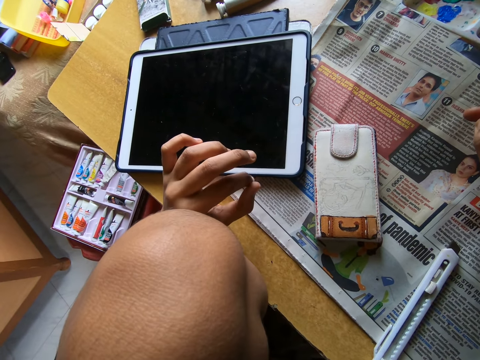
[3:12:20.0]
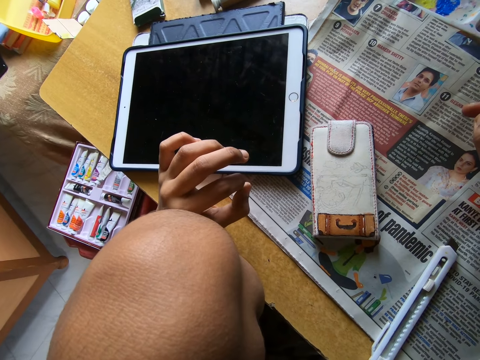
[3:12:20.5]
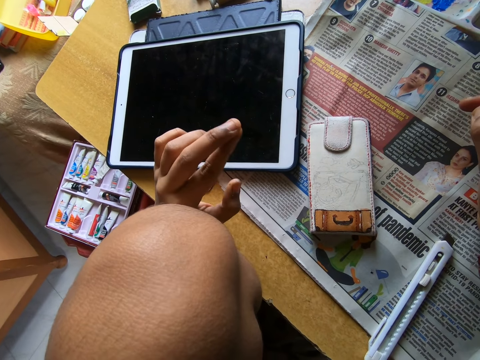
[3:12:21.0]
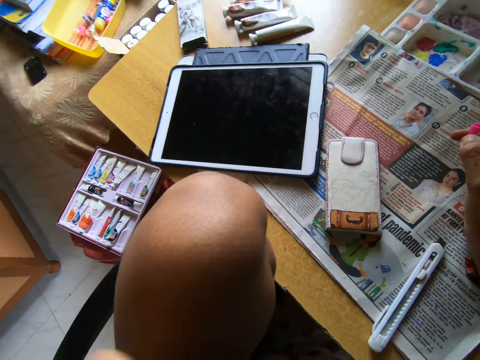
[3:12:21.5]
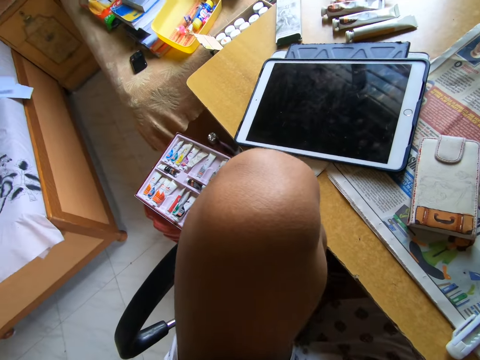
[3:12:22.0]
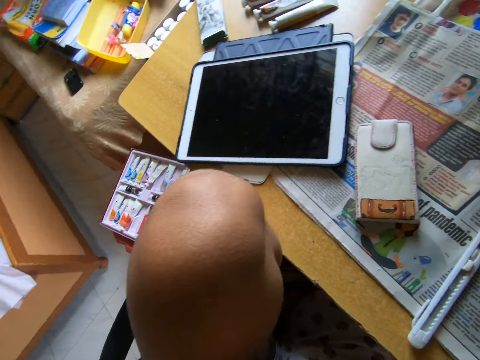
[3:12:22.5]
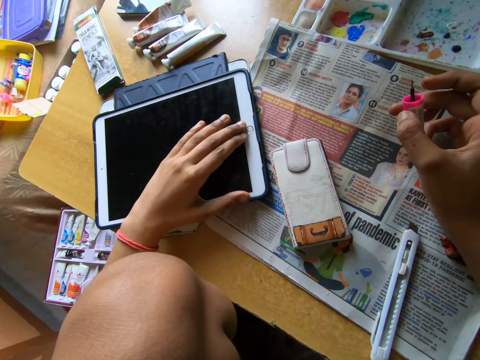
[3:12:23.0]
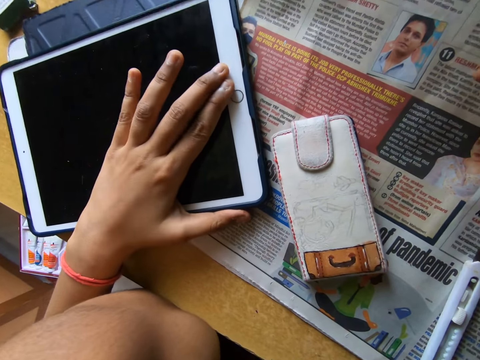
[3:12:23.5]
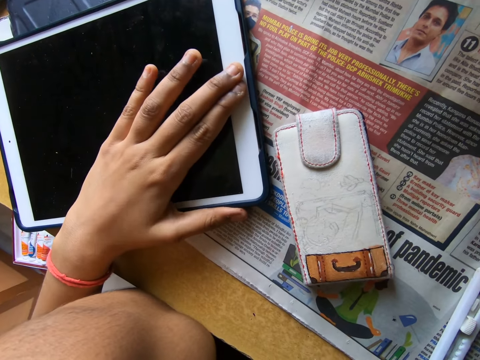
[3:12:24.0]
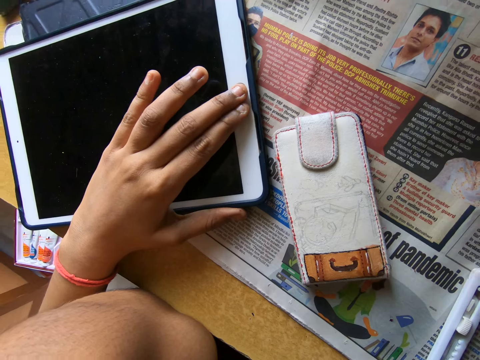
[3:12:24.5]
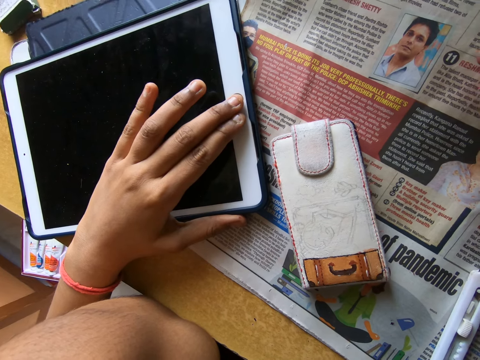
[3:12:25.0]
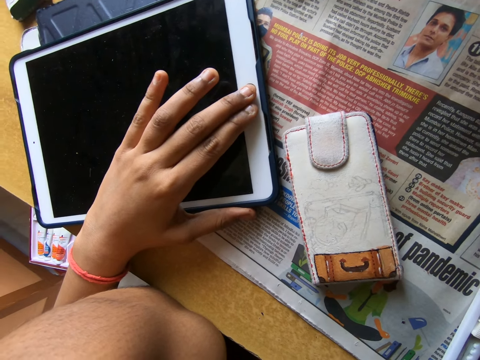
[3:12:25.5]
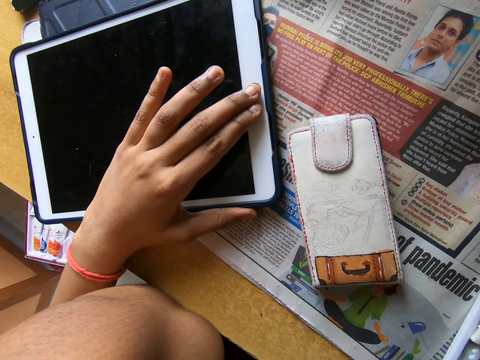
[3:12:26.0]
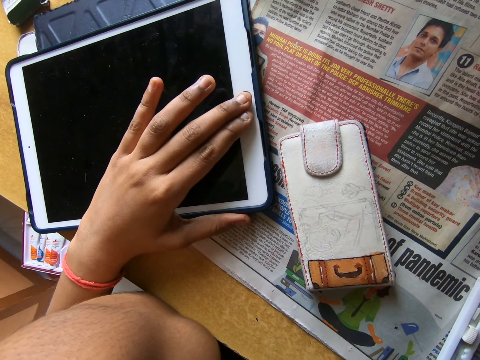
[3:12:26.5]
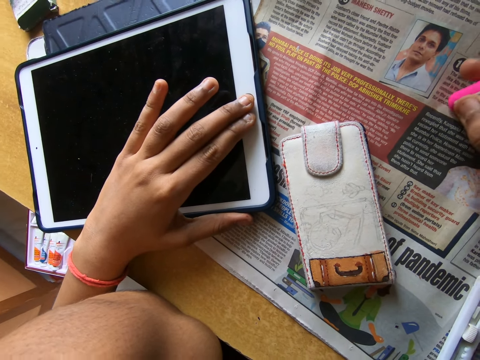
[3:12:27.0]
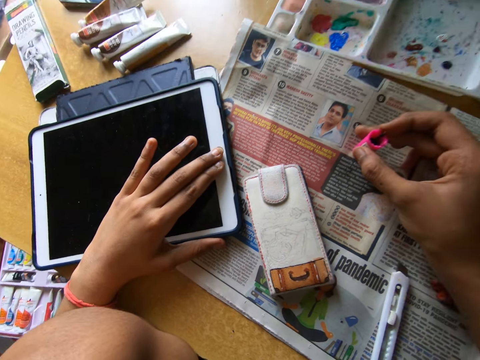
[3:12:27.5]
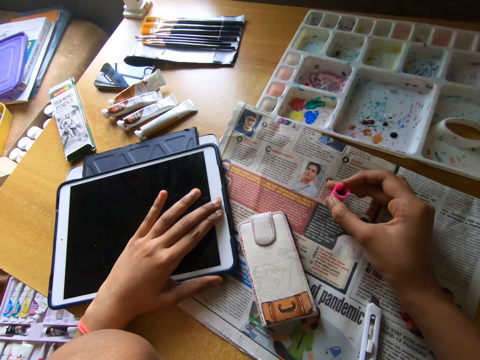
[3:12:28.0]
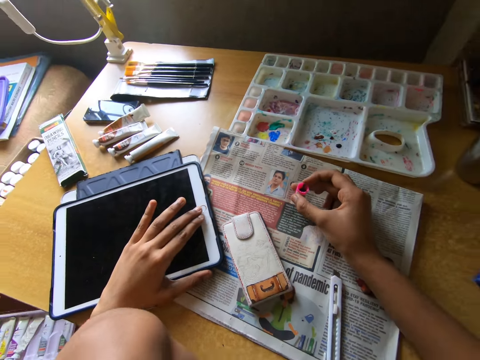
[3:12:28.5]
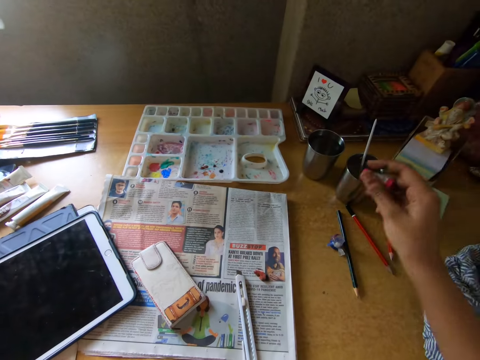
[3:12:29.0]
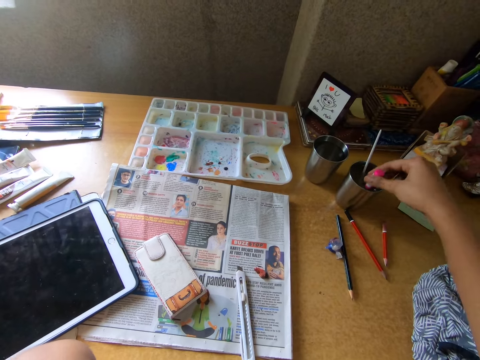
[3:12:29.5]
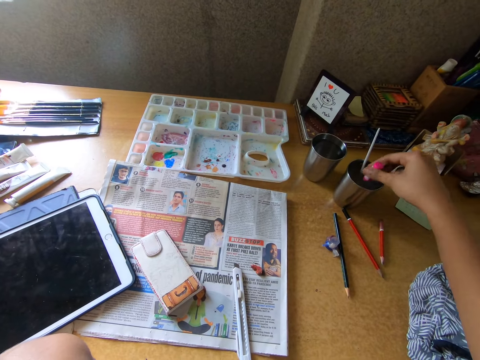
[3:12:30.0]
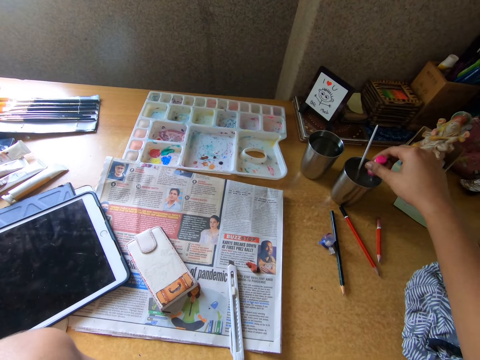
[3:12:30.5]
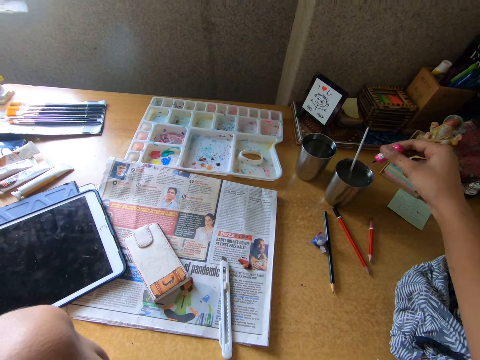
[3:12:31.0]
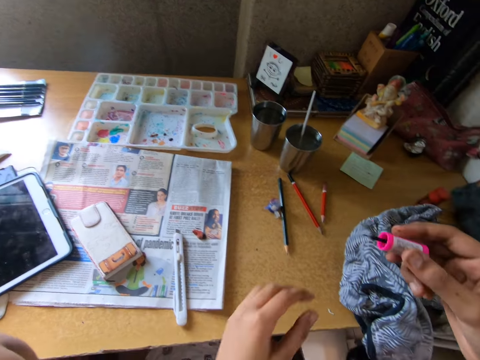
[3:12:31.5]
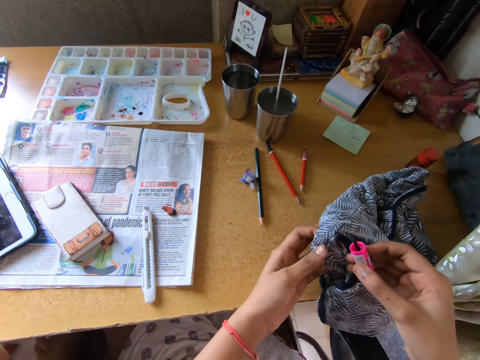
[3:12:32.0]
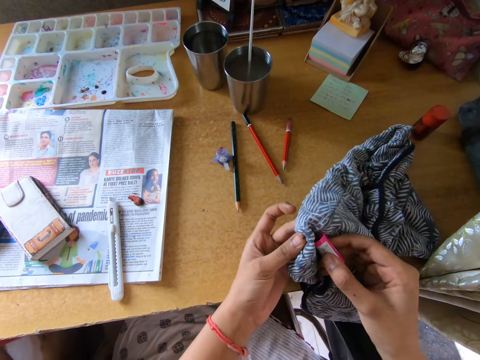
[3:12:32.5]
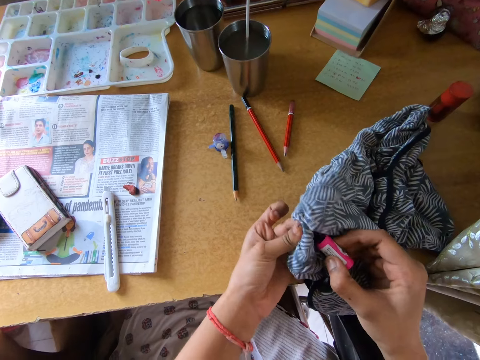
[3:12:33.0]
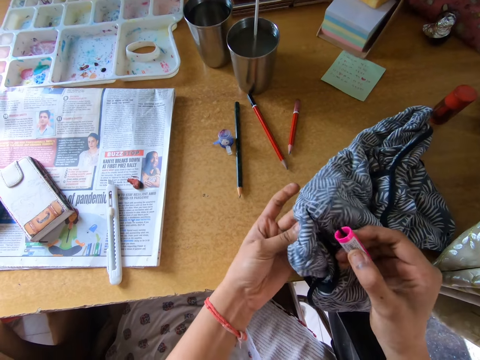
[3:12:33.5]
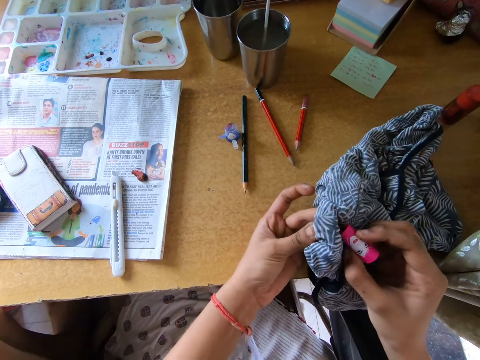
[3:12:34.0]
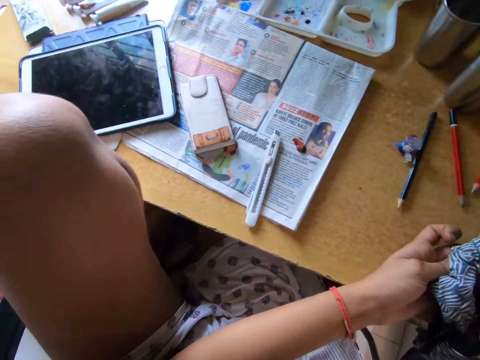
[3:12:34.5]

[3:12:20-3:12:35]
The camera wearer fidgets his fingers and lifts his hand off the table. He touches the tablet on the table. He holds the tablet. He pulls his hand off the newspaper. He pulls his hand off the tablet. He dips the painting brush into a cup of water or glass on the table. He removes the brush from the glass. He picks up a cloth. He dries the brush with the cloth. He cleans the painting brush with the cloth on the table.

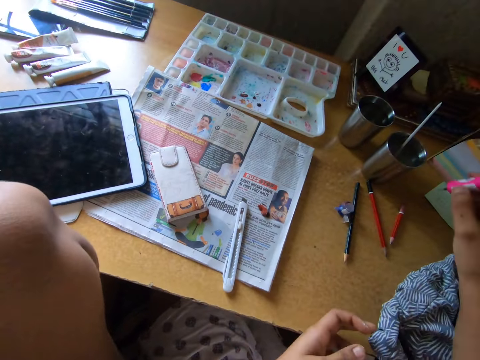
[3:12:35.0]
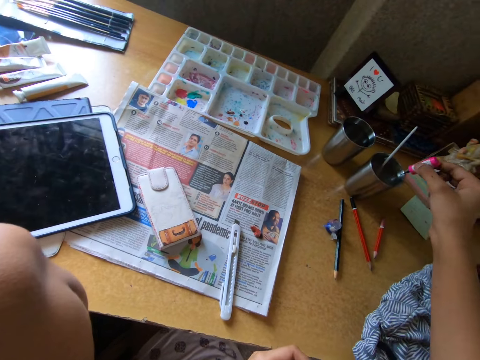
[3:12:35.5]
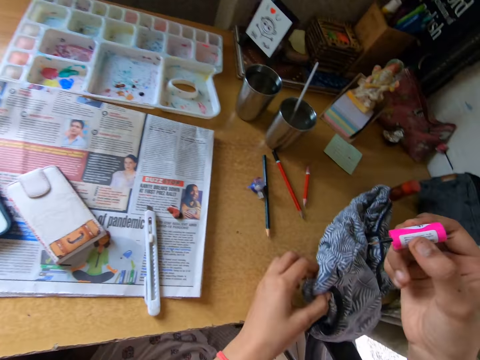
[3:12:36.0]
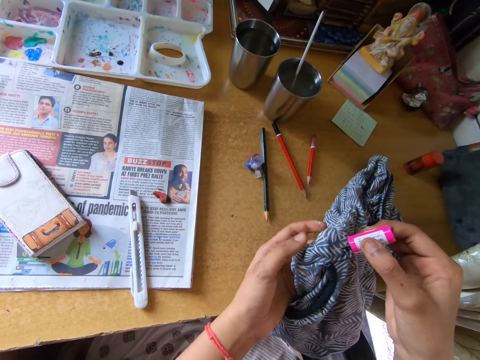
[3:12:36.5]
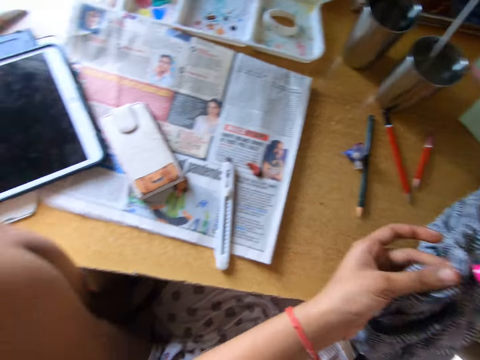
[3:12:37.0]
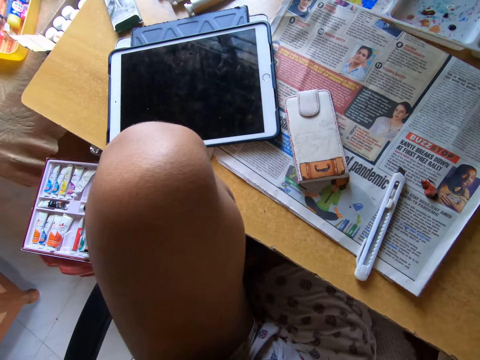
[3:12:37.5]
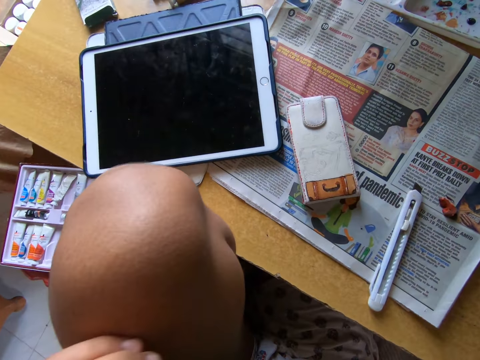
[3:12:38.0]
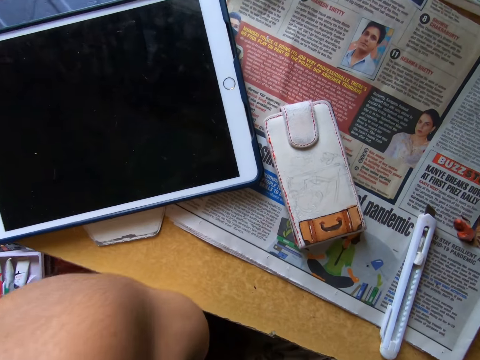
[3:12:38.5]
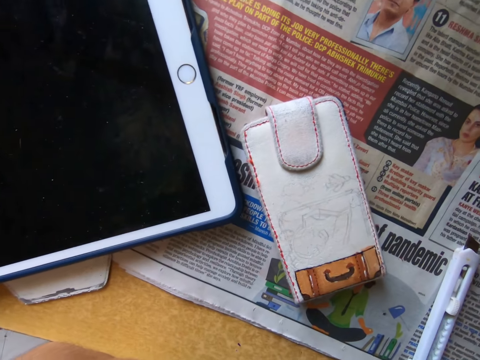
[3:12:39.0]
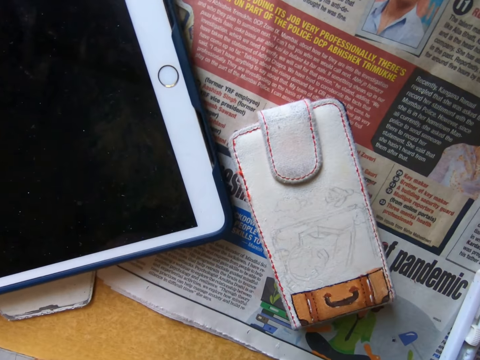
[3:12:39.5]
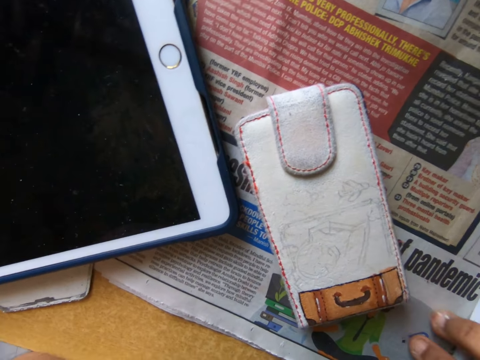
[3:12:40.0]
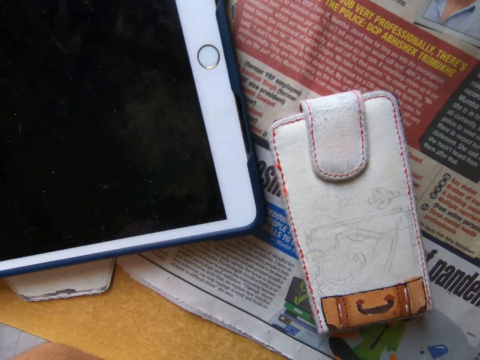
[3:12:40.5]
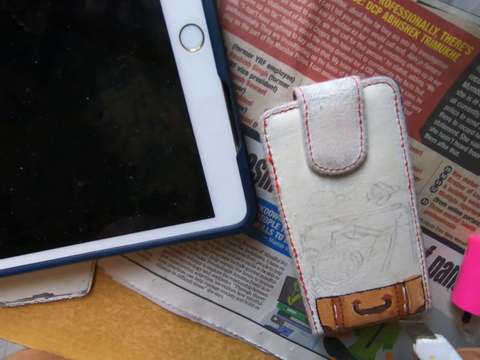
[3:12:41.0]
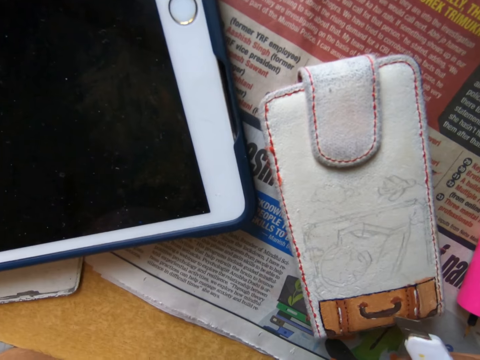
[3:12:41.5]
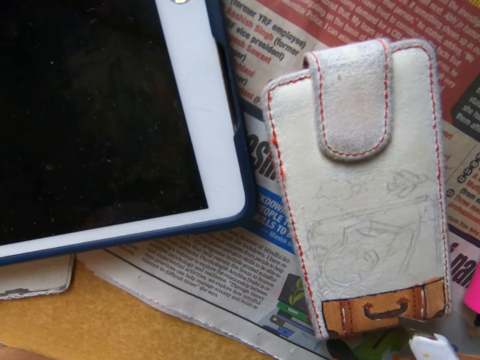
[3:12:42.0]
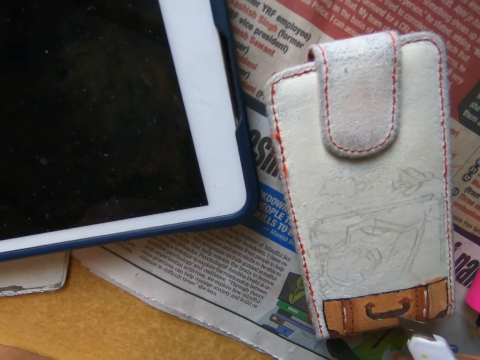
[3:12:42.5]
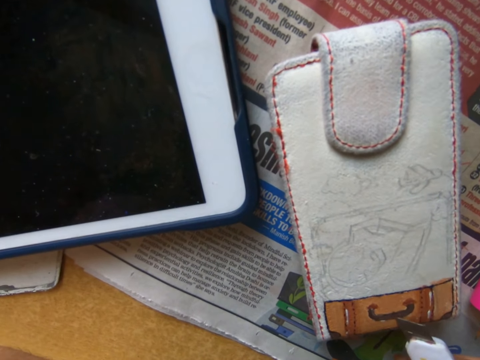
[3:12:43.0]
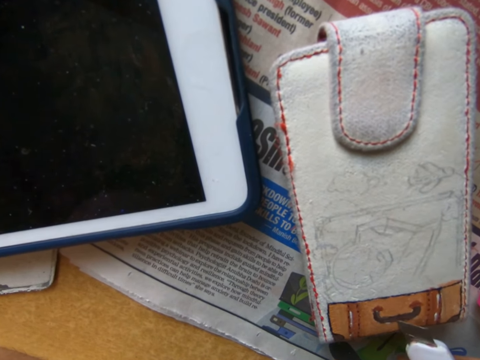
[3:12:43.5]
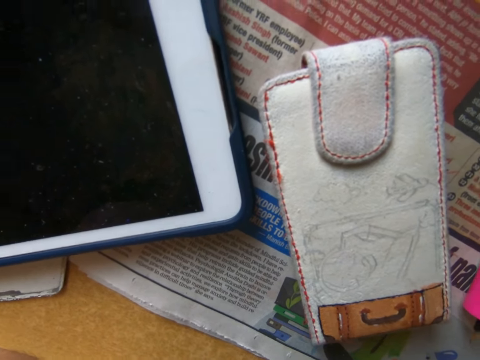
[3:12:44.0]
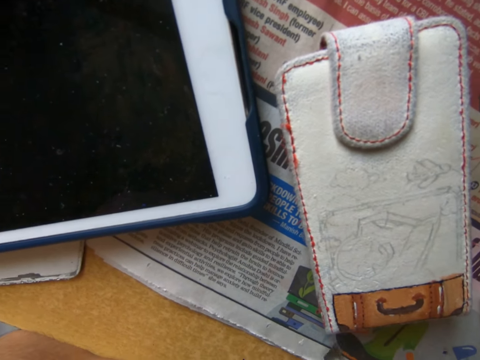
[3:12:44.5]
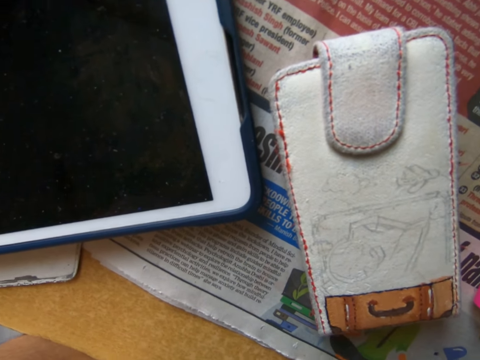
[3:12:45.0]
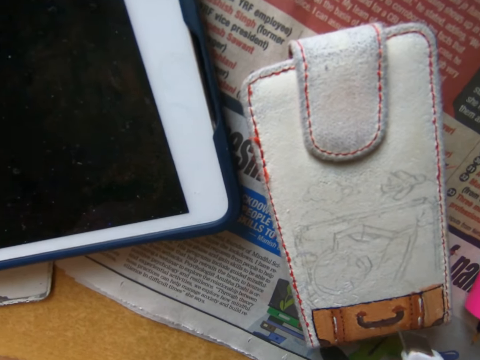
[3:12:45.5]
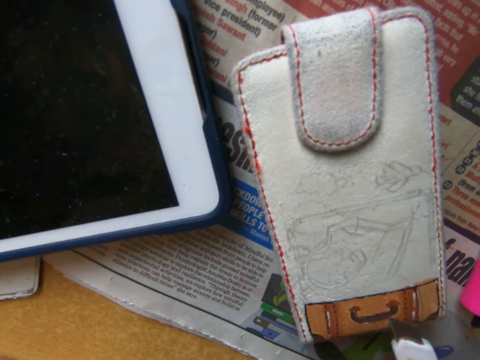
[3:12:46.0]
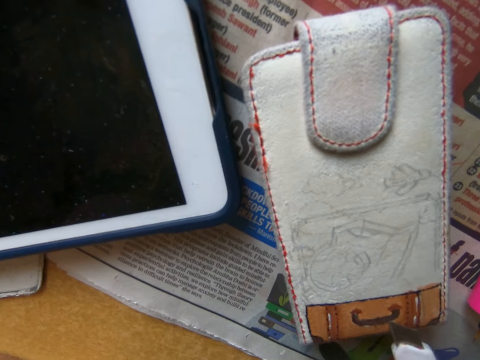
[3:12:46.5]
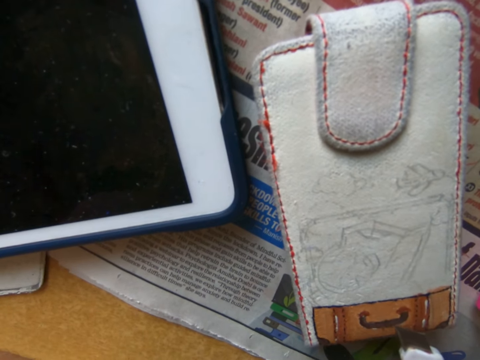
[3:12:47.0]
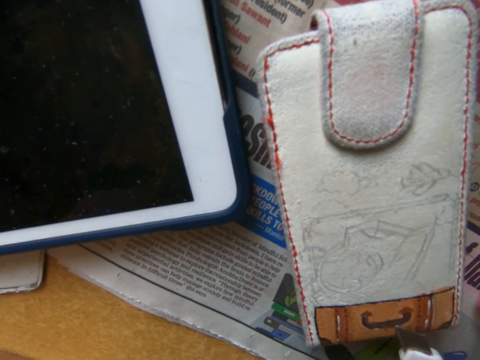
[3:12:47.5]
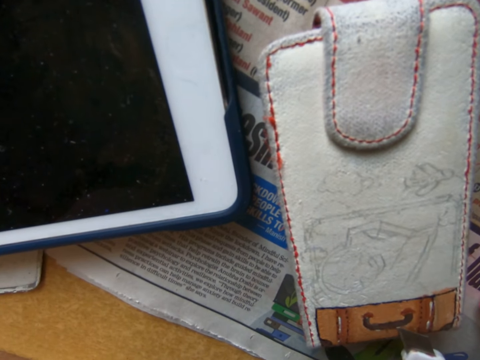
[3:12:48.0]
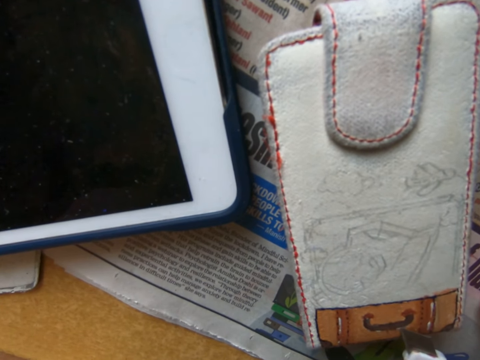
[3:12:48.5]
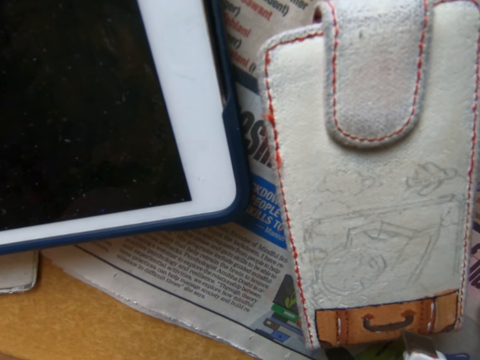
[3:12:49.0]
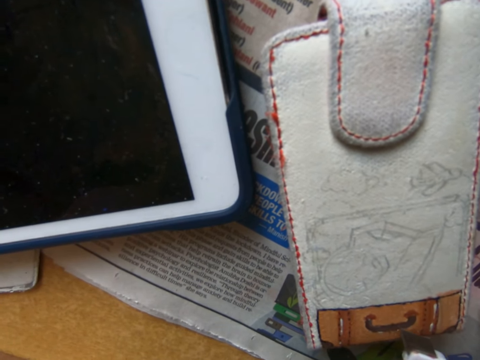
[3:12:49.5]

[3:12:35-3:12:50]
The camera wearer dips the painting brush into the cup of water or glass on the table. They remove the brush from the glass. They dry the brush with a cloth. They clean the painting brush with the cloth on the table. They pick up the craft knife from the table. They scratch the wallet with the craft knife. They clear the wallet with a utility knife. They pull the utility knife off the wallet. They clear the wallet with the utility knife. They scratch the wallet with the craft knife.
